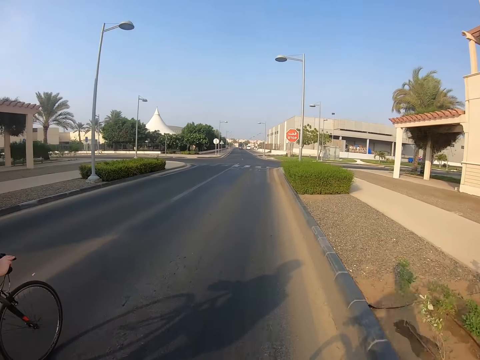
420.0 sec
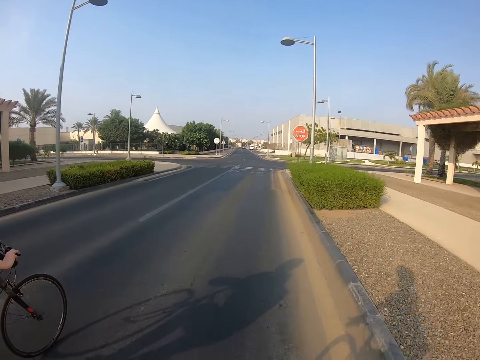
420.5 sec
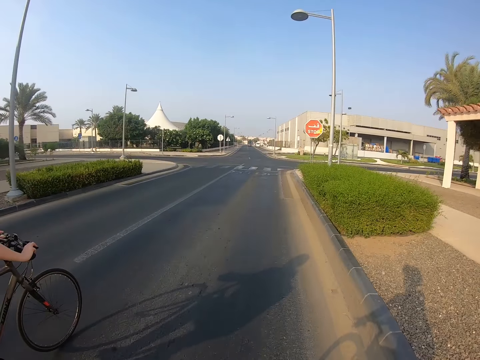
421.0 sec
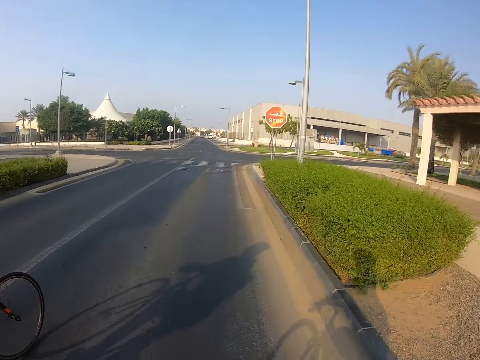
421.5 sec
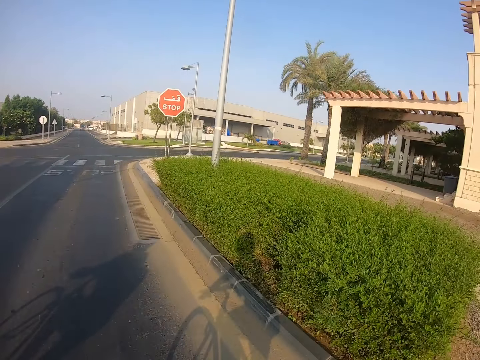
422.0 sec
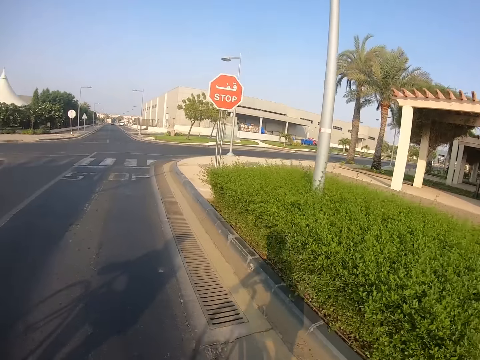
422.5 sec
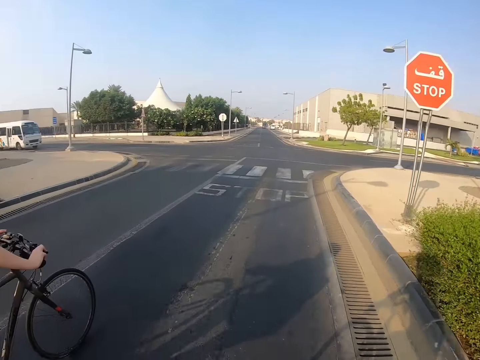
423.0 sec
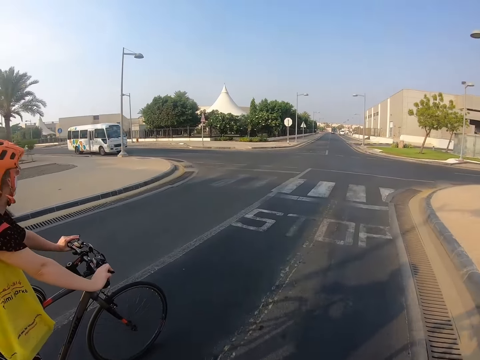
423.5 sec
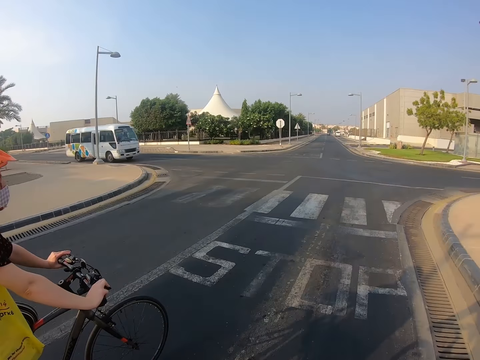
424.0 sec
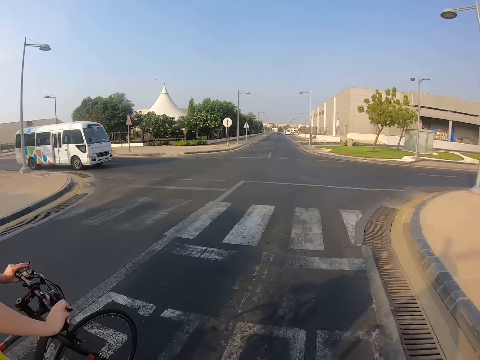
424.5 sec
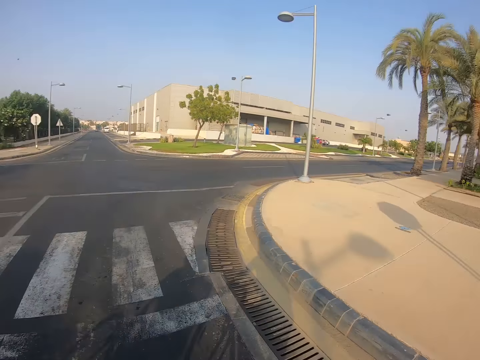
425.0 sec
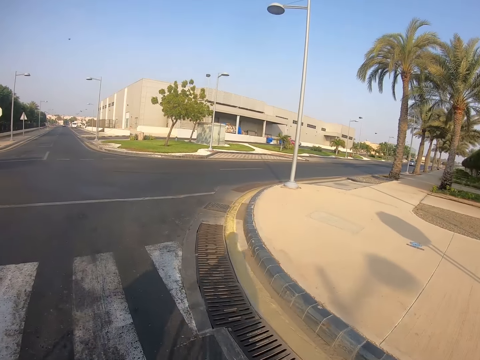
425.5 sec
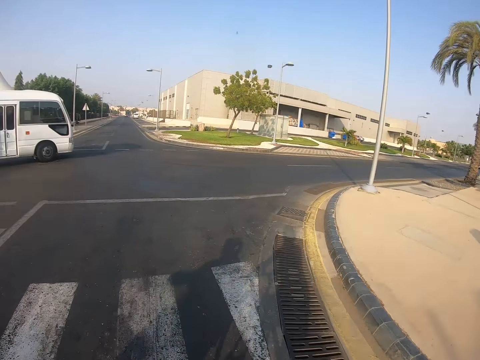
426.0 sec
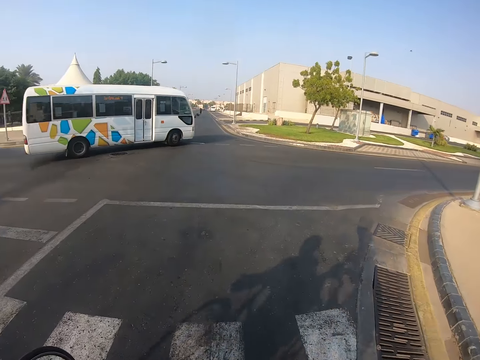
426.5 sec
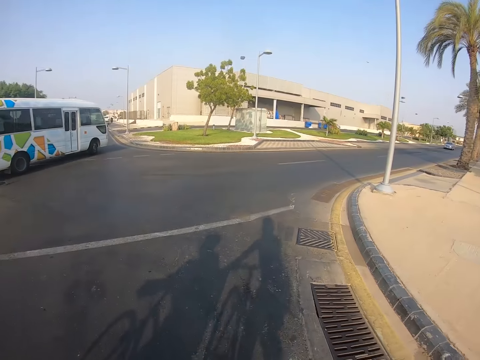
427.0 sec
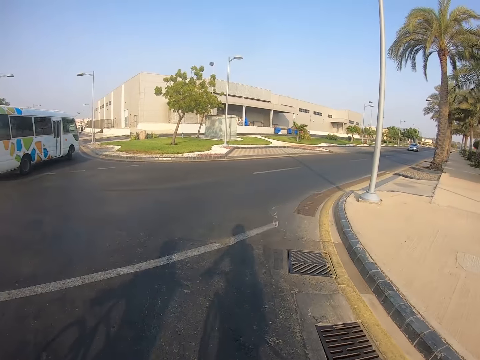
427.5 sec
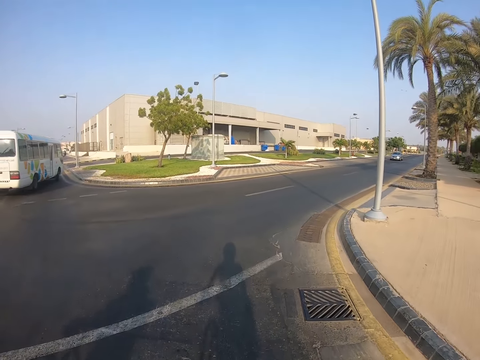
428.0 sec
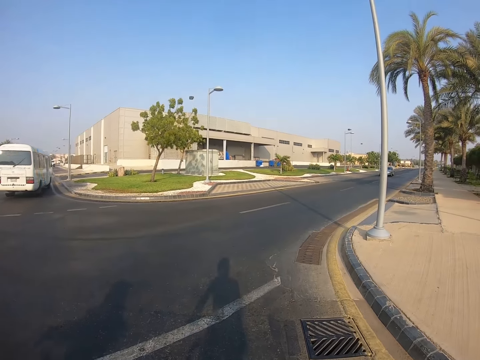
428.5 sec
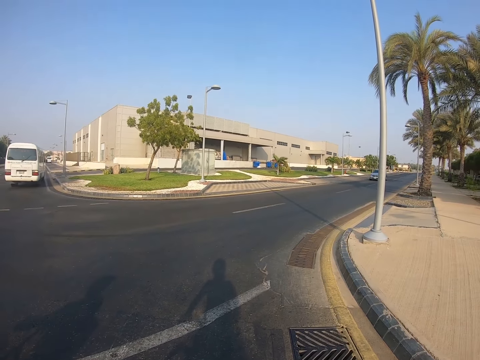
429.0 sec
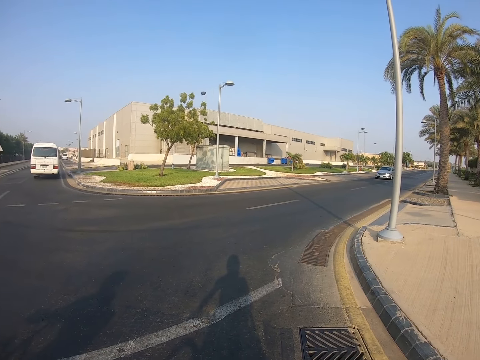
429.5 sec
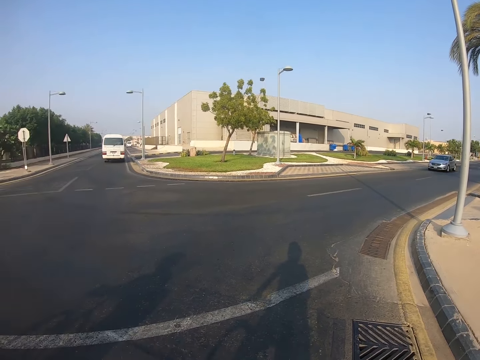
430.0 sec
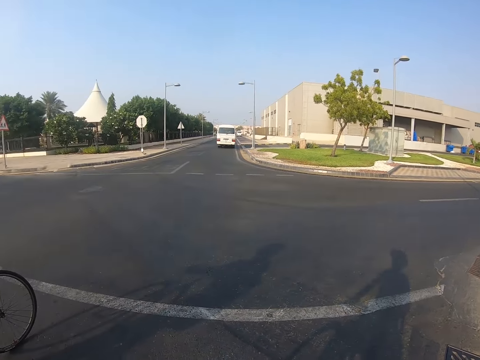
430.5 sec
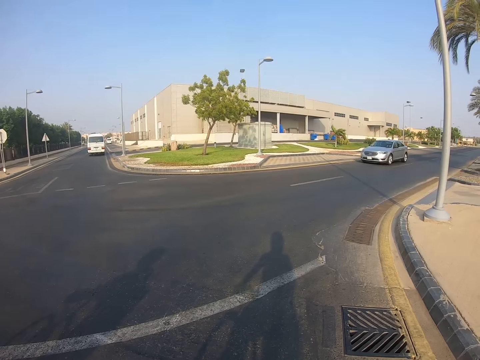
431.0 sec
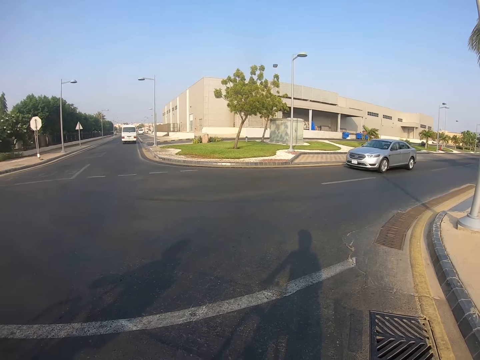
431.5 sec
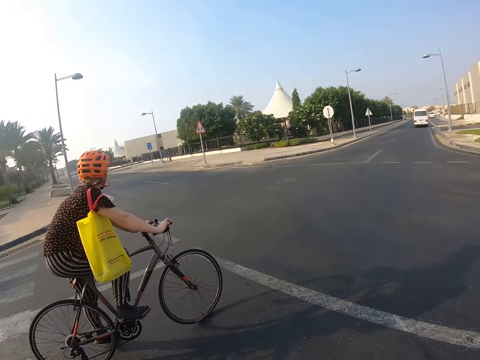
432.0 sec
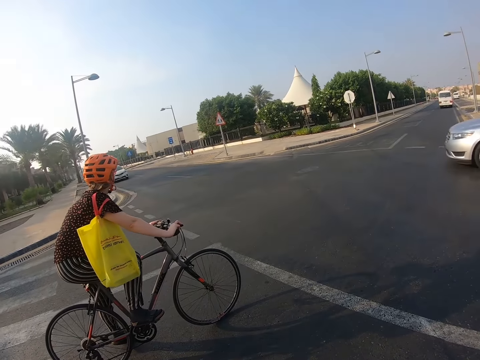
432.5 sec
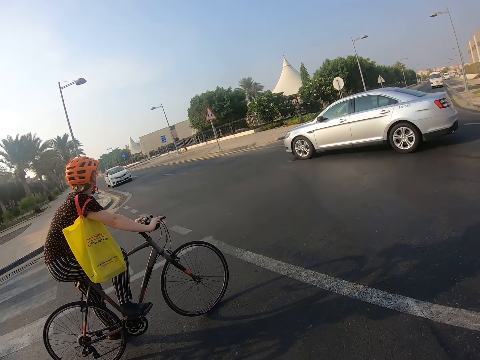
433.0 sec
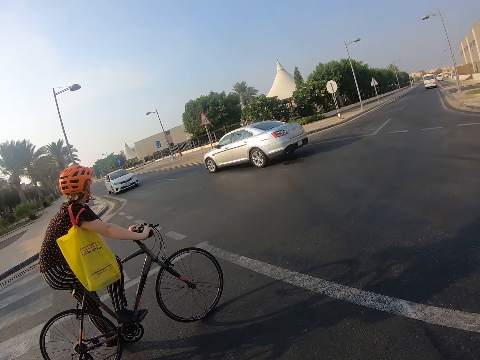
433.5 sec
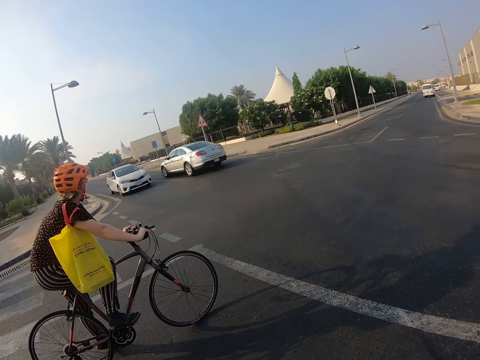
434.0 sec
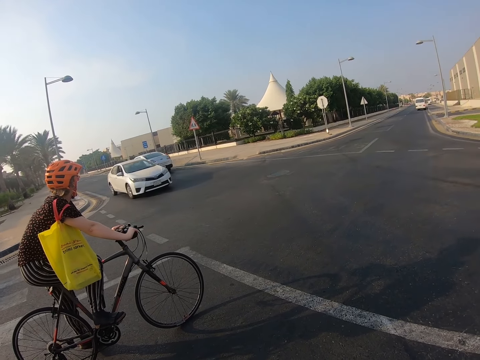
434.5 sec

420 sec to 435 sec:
The camera wearer looks to the right. They look around. They stand at a roundabout. They stop. They look around. They look to the side.

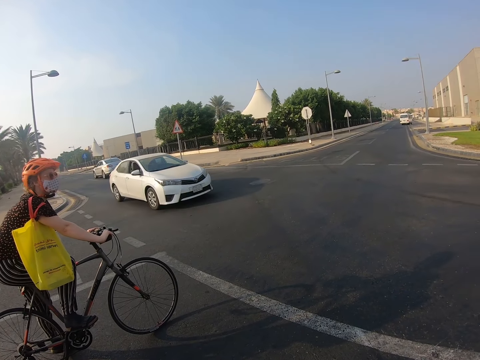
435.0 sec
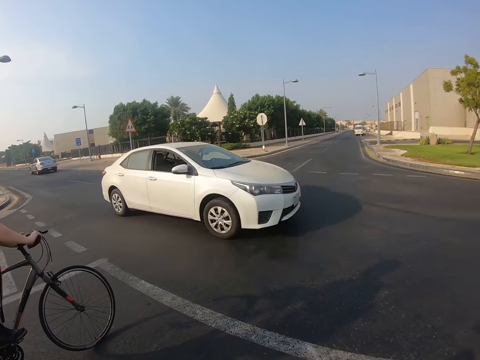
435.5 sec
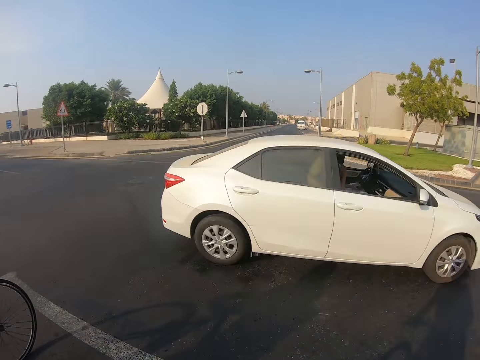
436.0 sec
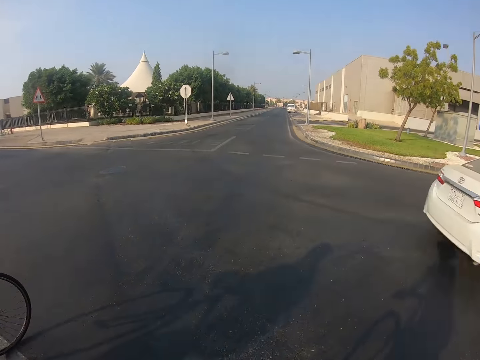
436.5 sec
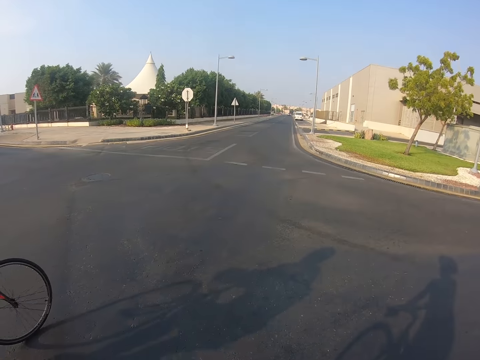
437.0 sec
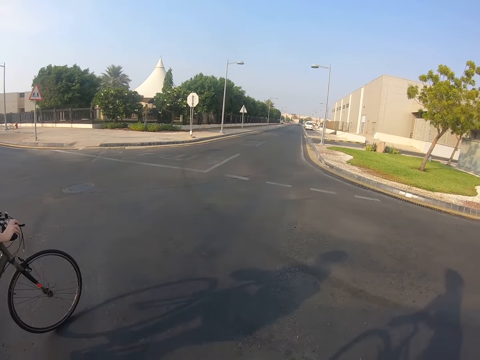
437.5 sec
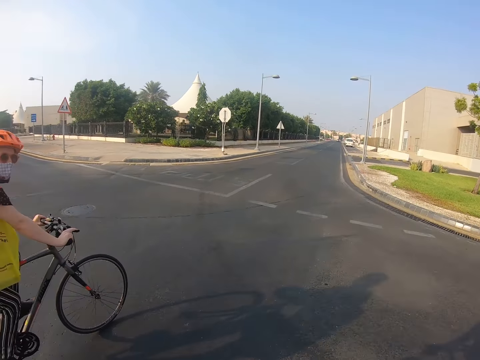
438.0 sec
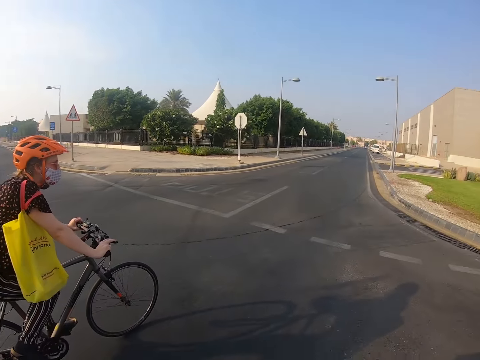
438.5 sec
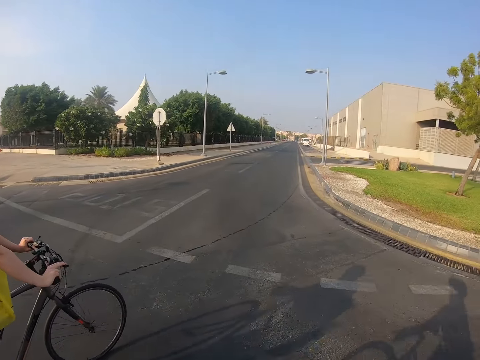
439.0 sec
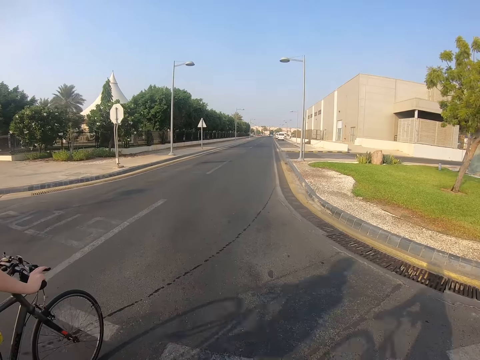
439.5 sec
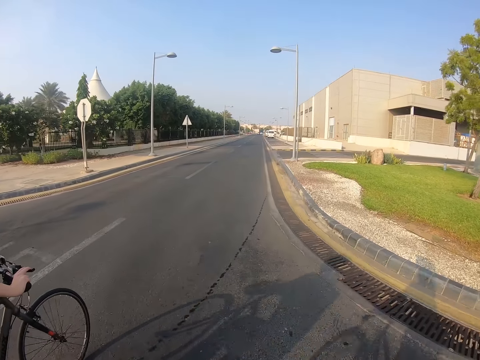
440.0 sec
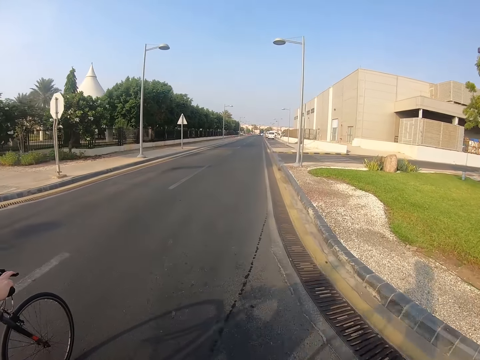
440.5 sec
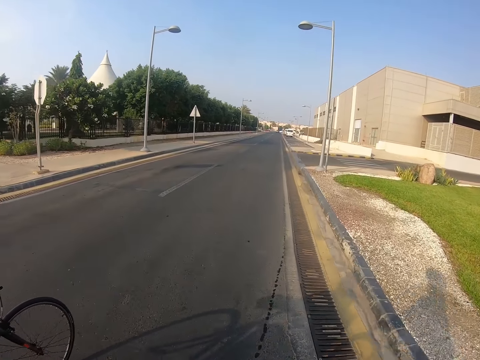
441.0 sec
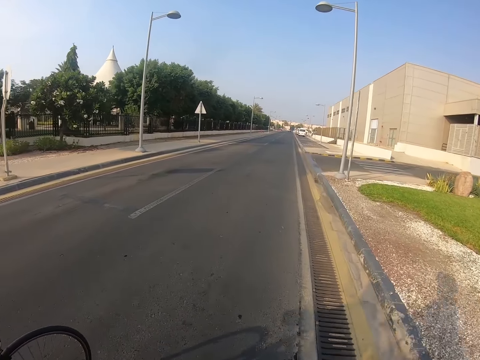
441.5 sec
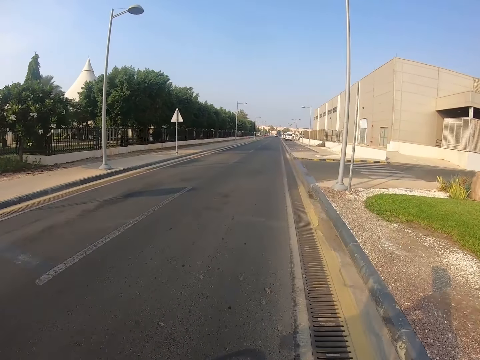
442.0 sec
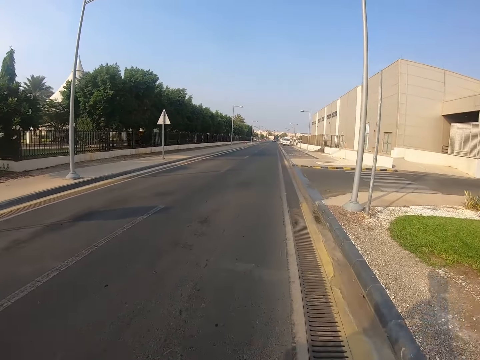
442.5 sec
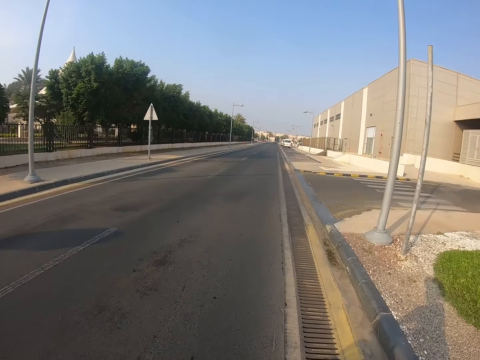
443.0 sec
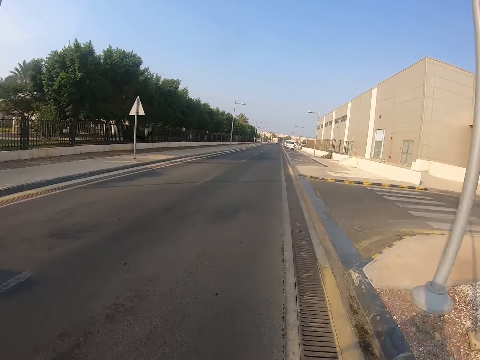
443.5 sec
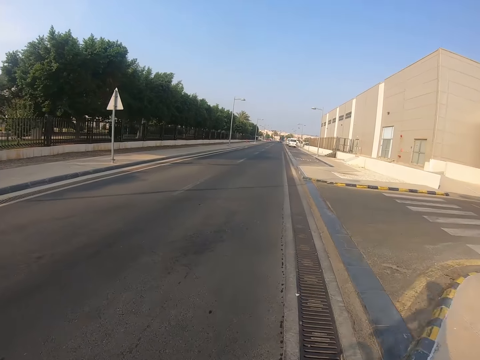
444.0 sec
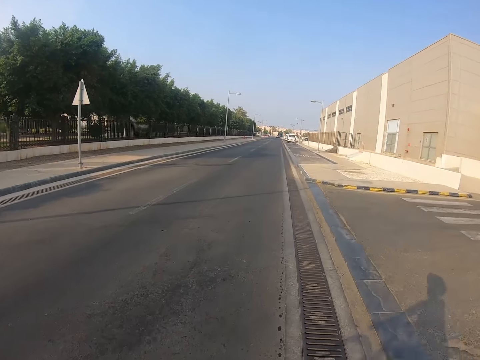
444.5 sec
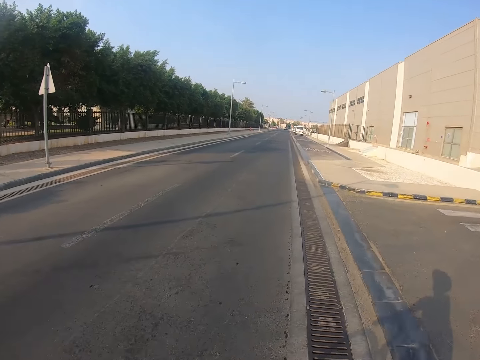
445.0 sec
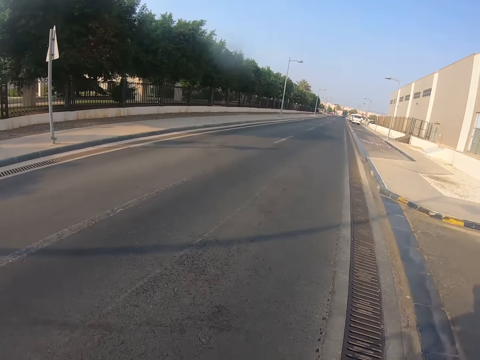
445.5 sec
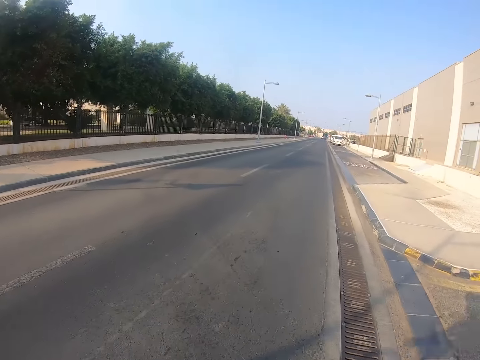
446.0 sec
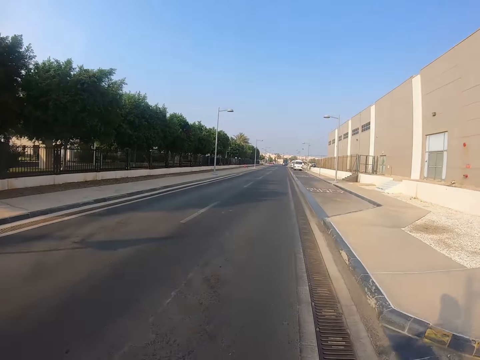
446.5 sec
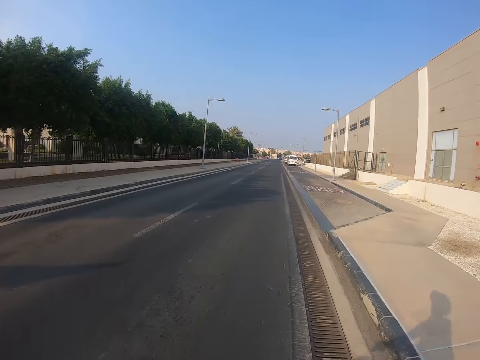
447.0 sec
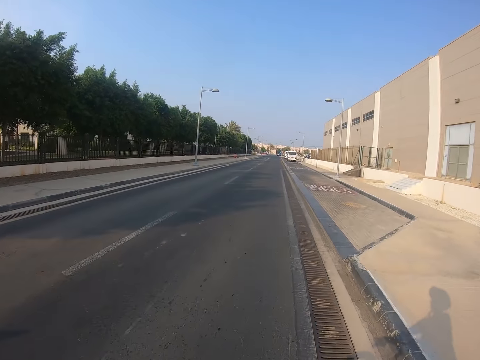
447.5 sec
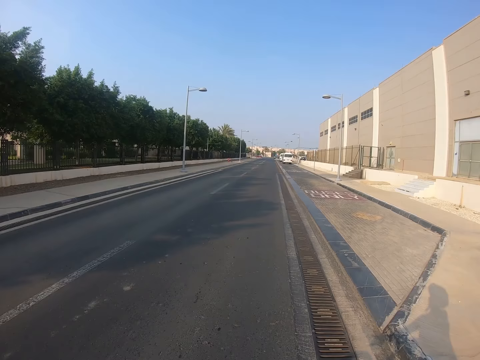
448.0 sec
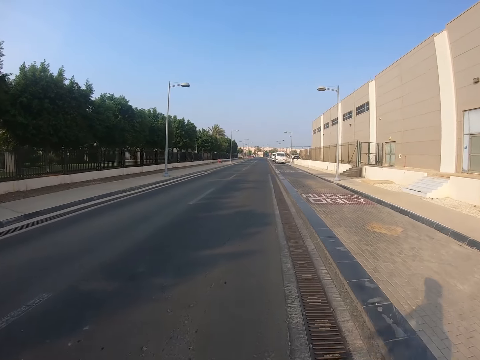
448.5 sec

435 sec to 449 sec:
The camera wearer rides the bicycle. A woman rides a bicycle. The camera wearer rides the bicycle.
